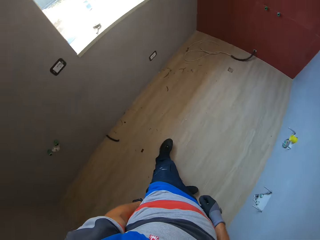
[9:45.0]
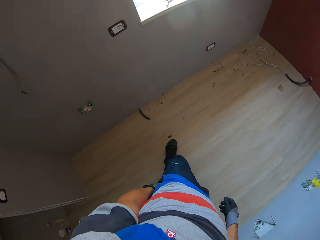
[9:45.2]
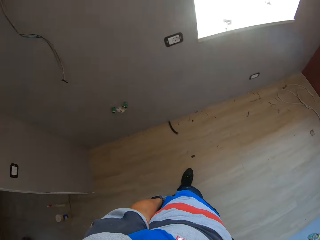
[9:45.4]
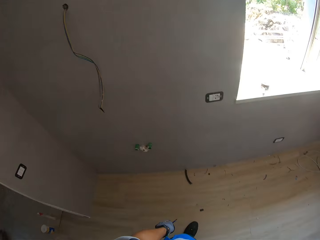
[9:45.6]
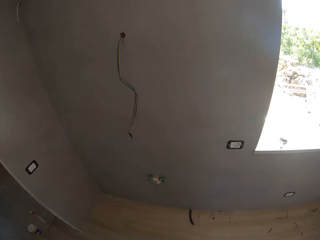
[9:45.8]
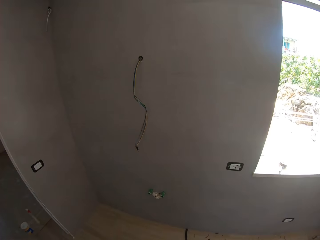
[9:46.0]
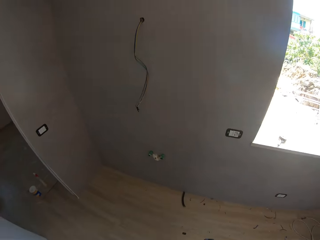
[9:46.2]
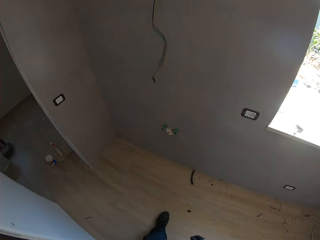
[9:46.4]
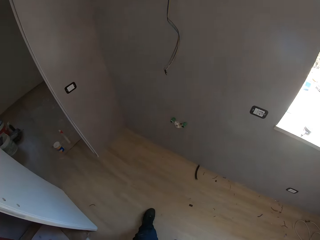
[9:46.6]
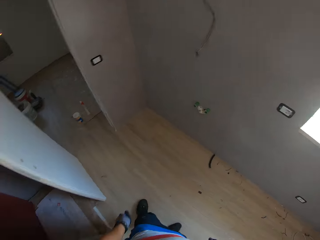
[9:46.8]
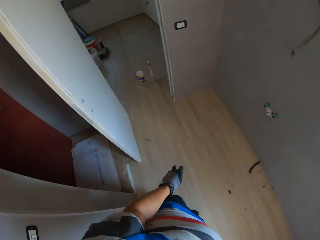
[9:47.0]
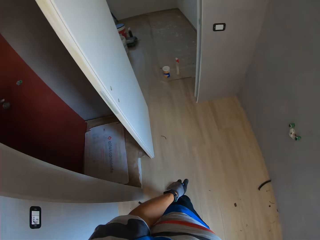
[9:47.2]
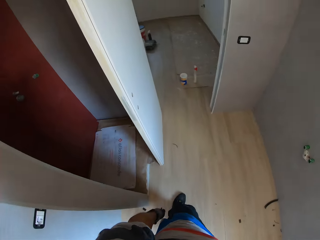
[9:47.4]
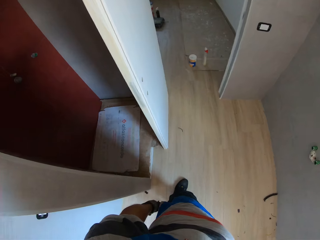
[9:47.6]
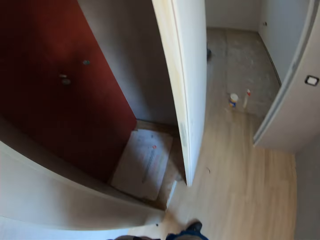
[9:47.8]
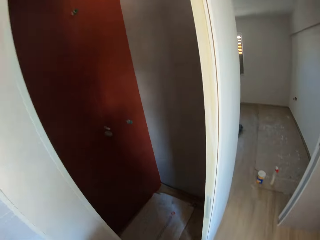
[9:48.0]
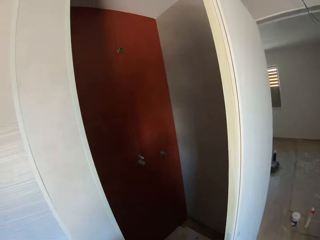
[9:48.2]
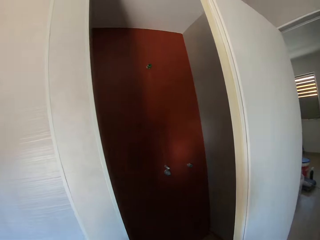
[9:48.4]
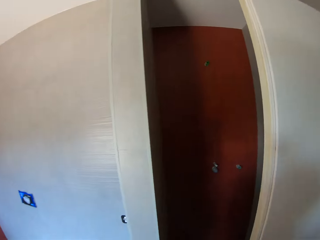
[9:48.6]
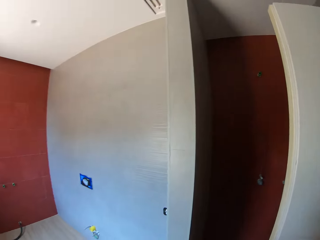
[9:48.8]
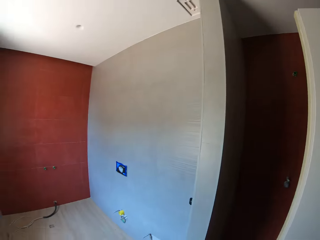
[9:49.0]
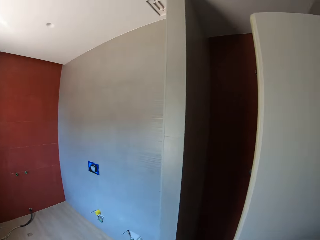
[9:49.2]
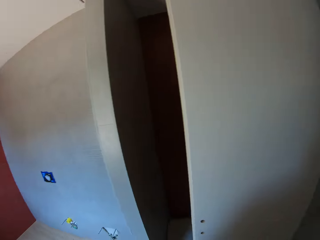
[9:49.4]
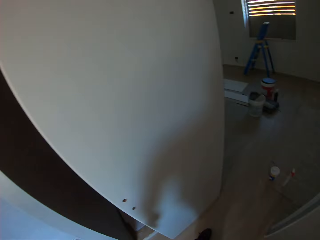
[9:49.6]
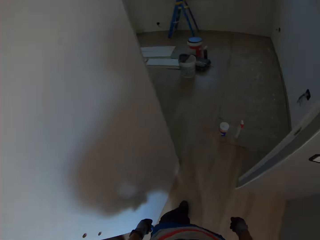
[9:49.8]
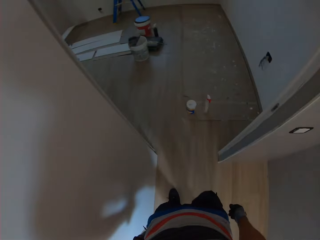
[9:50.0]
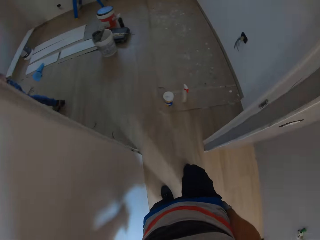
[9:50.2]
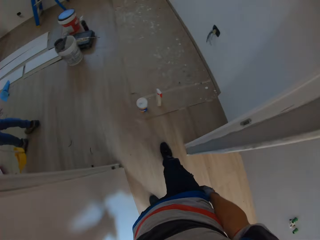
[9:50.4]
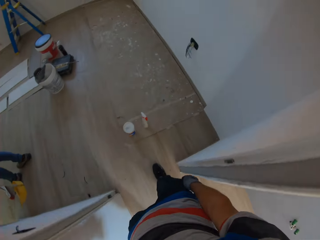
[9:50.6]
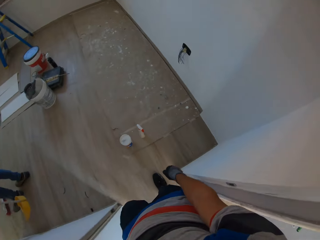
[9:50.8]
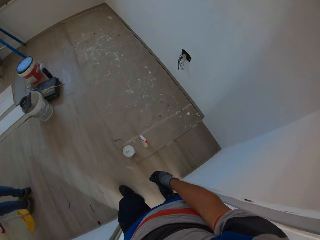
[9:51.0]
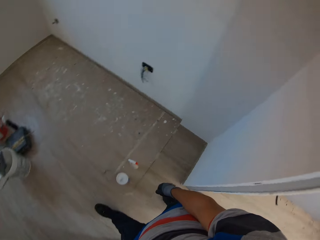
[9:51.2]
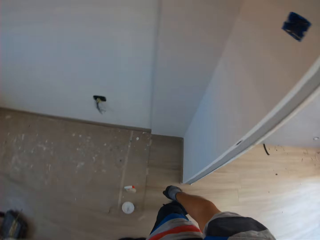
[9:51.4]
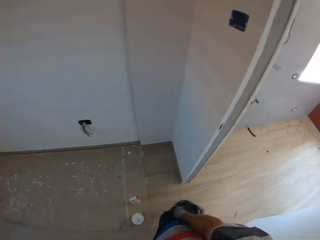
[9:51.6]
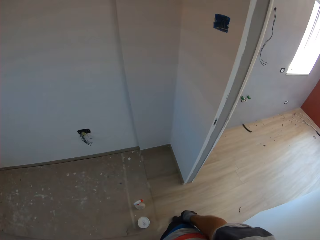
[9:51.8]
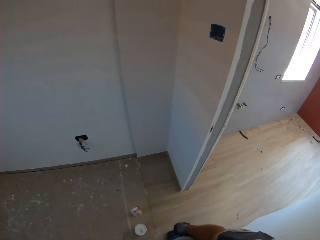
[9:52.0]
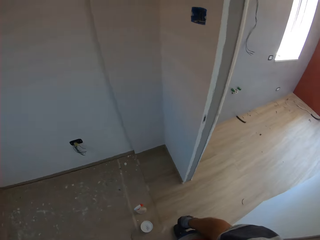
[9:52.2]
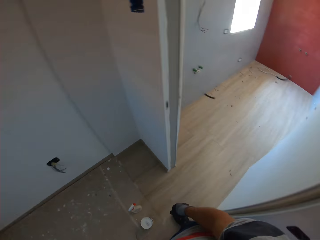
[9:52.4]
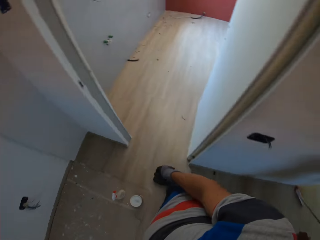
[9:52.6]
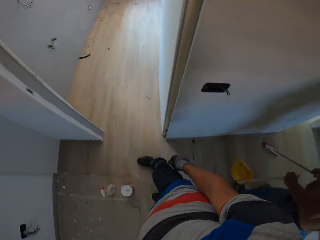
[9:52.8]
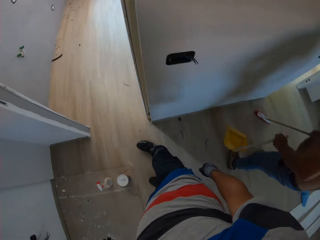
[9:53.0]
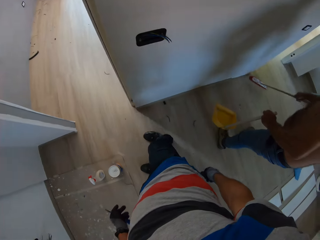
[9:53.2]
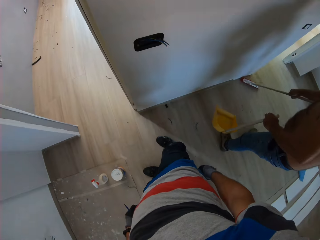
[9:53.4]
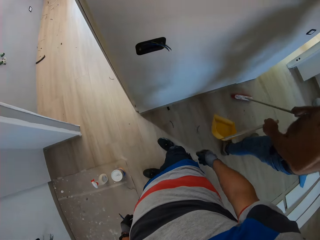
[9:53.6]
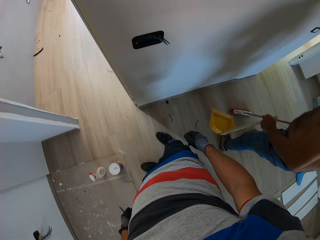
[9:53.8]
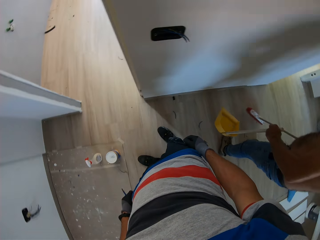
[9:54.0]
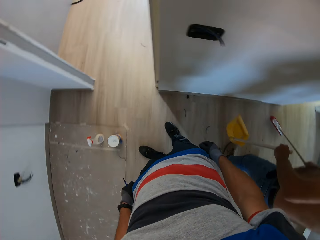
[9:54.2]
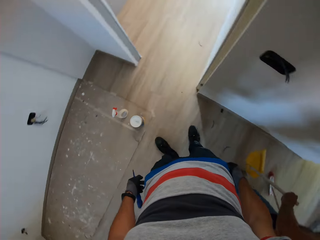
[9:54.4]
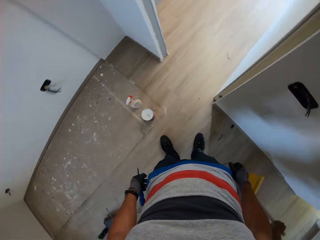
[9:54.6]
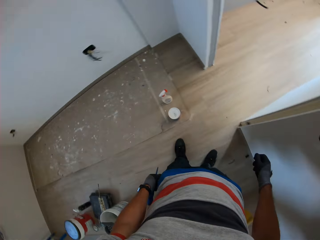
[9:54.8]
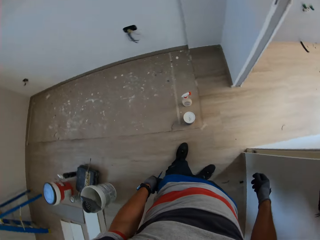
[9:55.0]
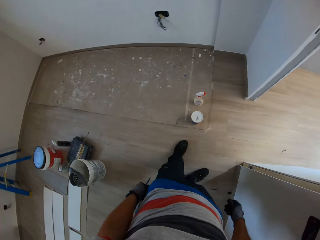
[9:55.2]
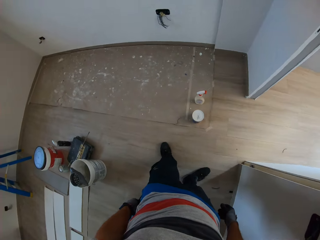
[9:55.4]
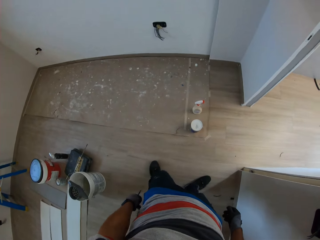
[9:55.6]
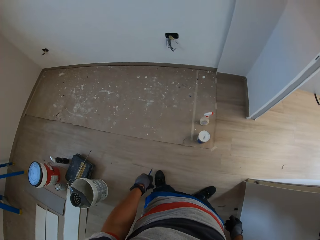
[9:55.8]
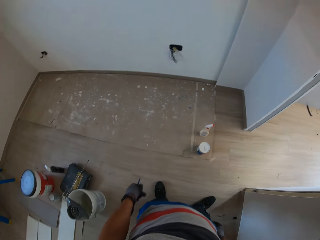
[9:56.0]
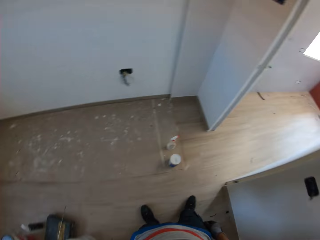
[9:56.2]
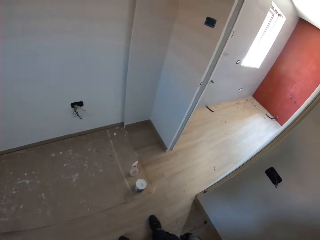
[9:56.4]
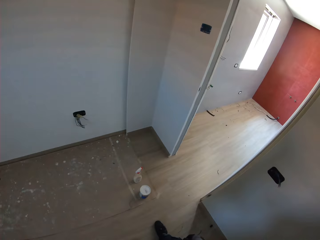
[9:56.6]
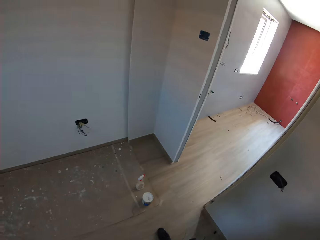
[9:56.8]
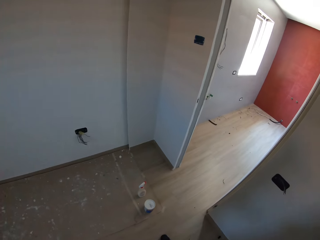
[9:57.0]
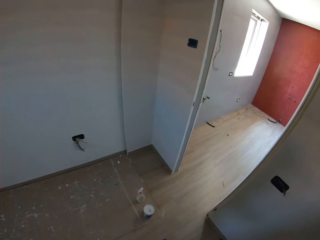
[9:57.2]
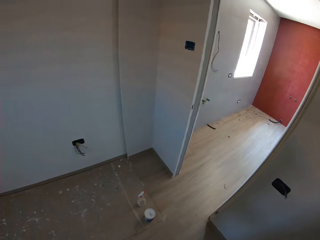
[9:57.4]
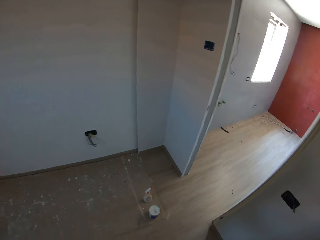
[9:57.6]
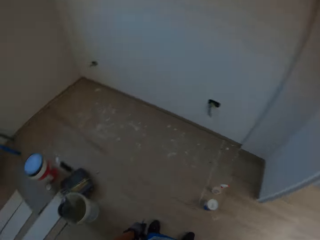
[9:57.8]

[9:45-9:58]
The camera wearer turns around and looks around. They walk around the room. A man sweeps the floor. The camera wearer looks around.

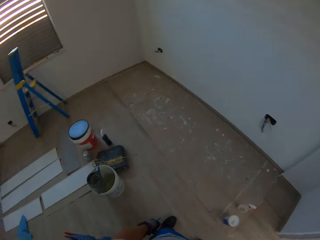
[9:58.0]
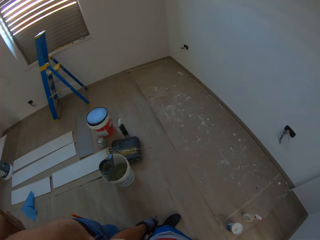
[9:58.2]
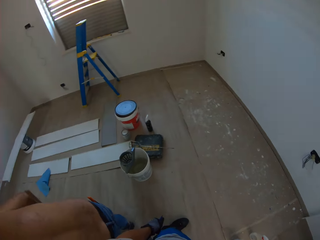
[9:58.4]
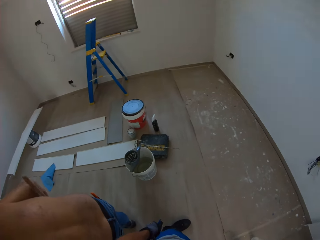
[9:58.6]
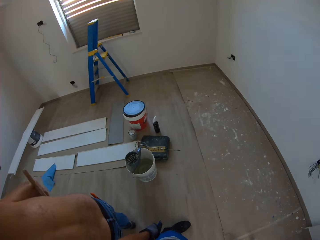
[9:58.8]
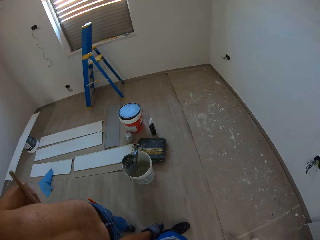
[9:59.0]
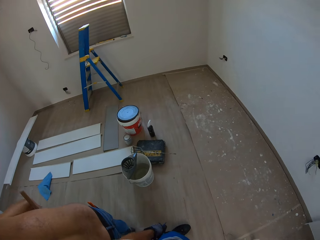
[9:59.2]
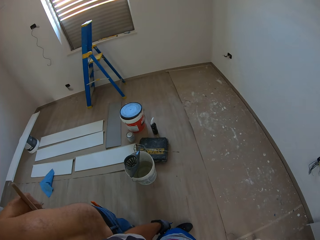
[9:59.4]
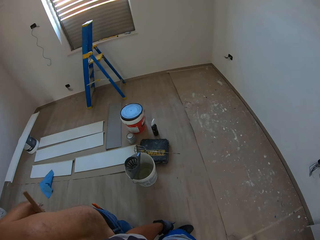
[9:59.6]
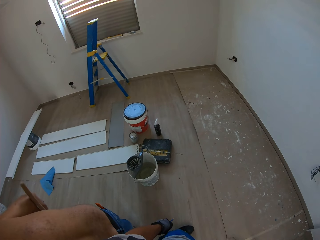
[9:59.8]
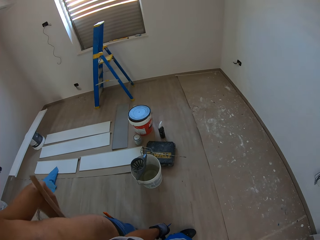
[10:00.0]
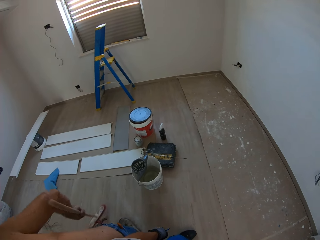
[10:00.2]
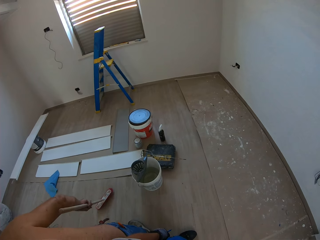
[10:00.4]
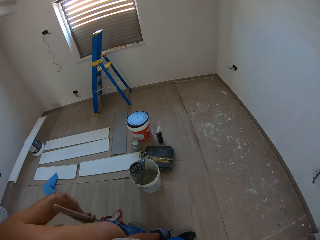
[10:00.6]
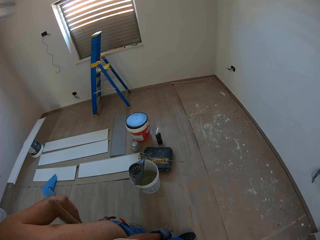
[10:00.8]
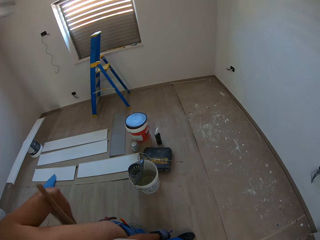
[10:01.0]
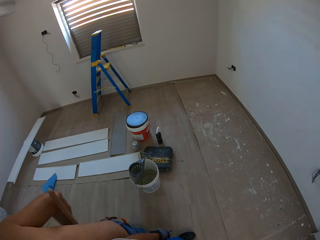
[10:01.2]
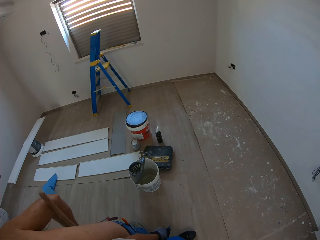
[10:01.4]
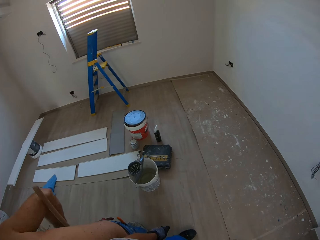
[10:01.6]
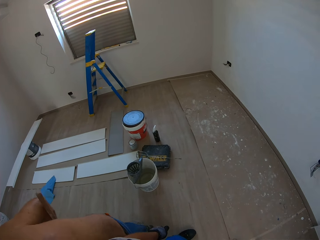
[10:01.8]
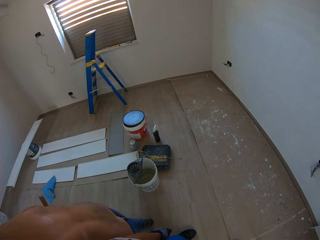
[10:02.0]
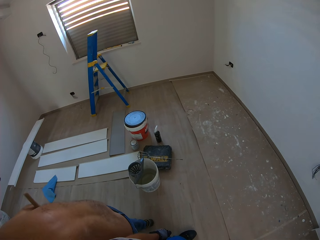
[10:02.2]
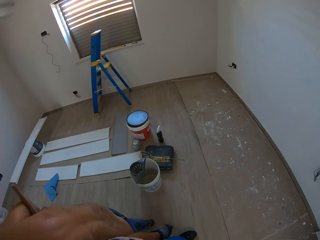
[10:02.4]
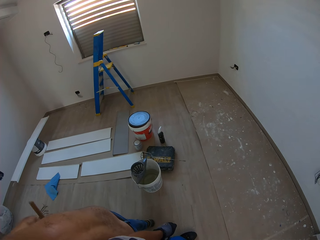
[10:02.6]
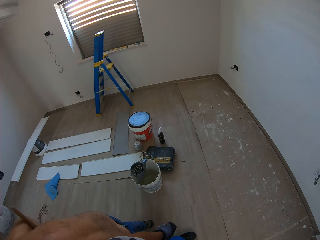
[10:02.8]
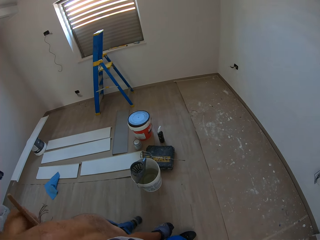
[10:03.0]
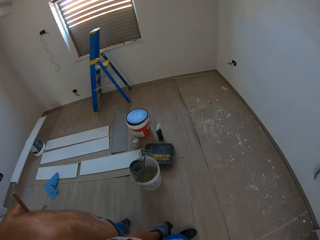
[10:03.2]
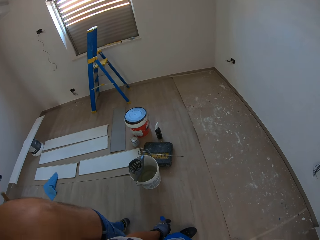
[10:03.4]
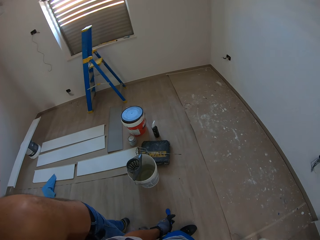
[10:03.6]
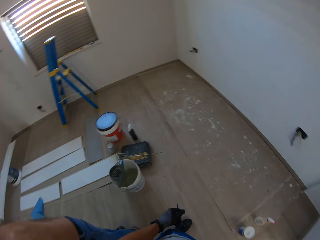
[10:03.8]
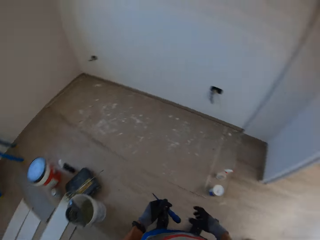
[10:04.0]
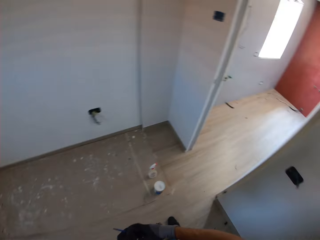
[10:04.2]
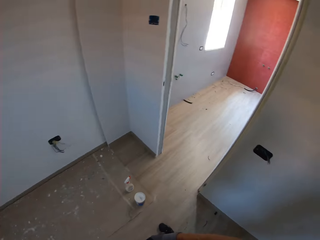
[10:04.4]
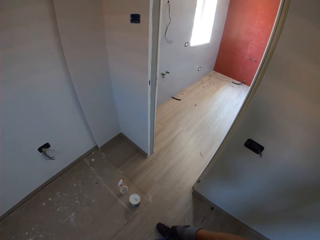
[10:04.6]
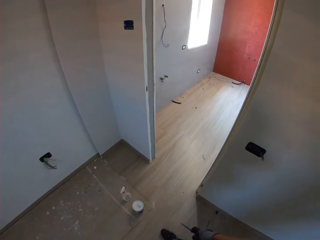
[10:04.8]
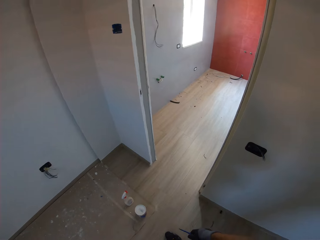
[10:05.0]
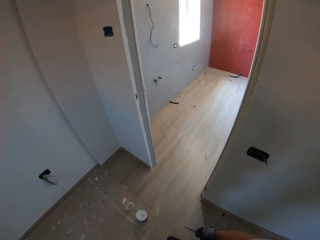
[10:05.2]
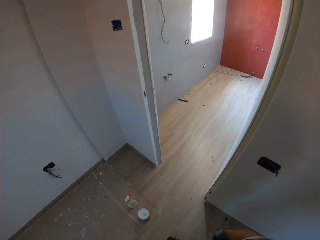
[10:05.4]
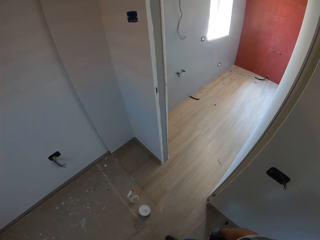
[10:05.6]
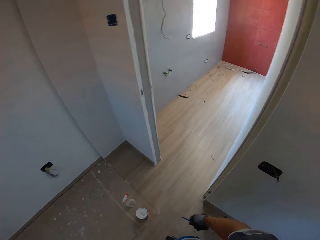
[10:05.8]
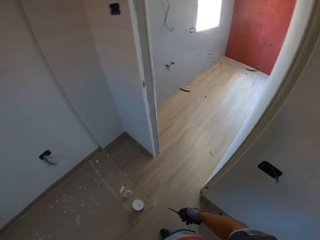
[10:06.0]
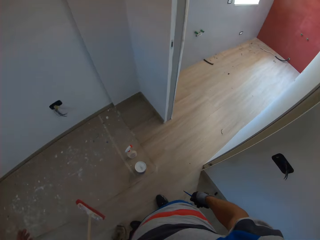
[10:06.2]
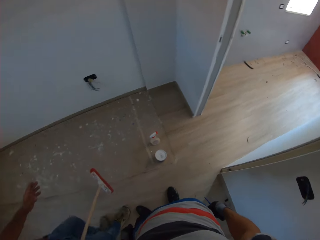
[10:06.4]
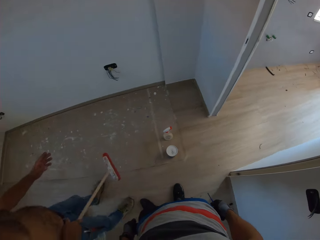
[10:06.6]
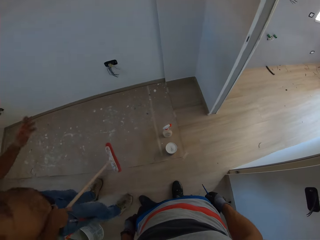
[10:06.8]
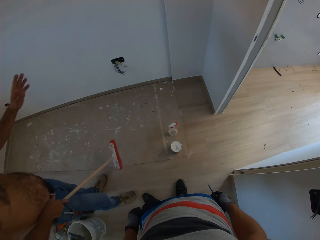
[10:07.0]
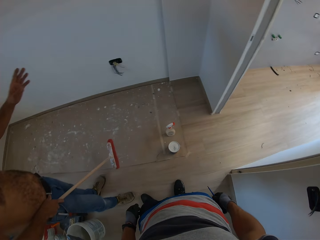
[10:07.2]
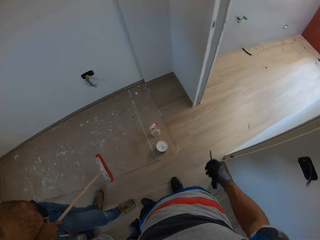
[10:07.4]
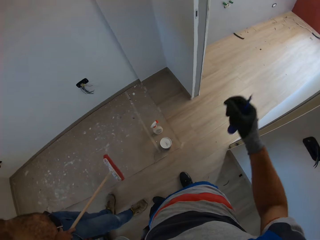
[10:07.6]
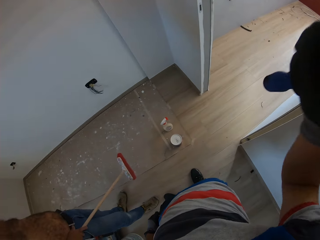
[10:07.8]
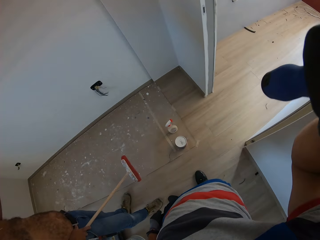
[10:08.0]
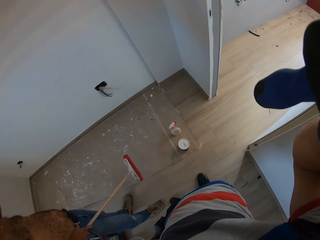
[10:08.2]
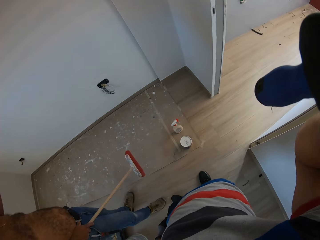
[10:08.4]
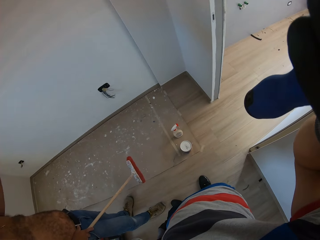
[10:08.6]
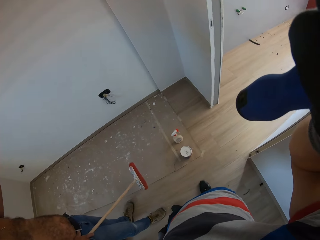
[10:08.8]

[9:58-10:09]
The camera wearer touches the camera. They adjust the camera.
